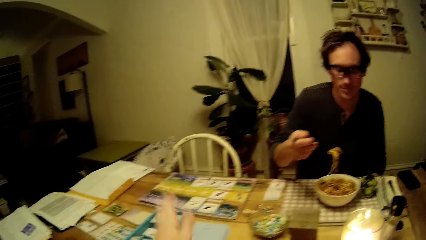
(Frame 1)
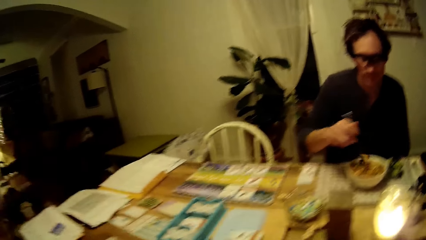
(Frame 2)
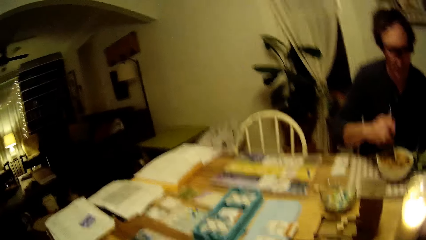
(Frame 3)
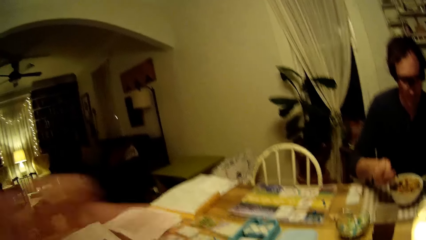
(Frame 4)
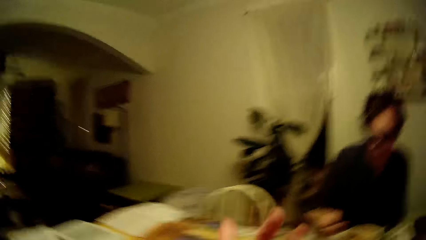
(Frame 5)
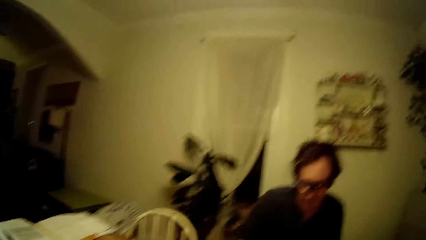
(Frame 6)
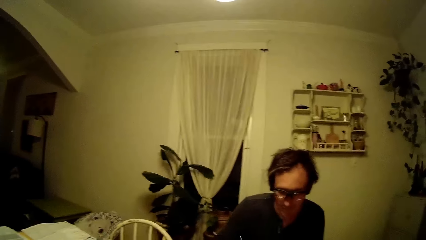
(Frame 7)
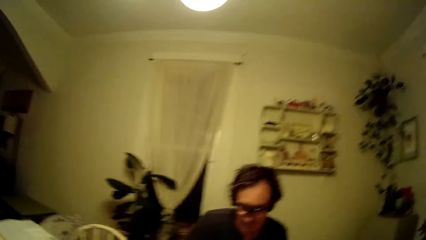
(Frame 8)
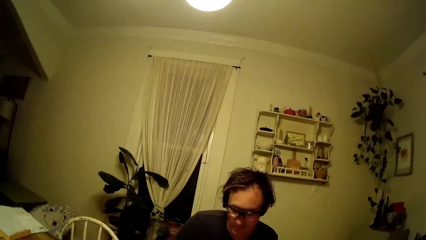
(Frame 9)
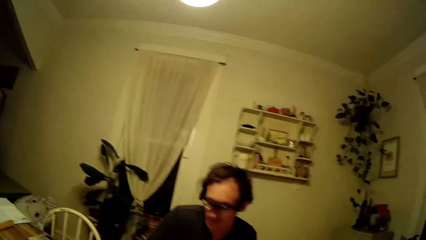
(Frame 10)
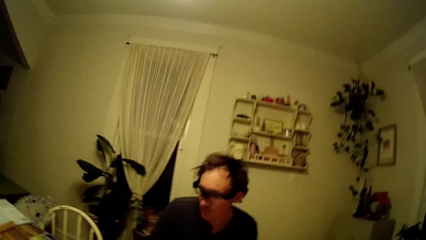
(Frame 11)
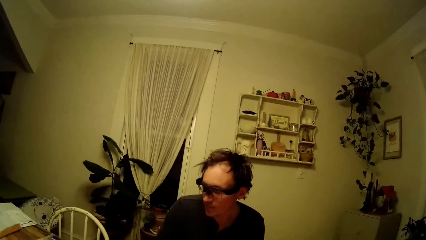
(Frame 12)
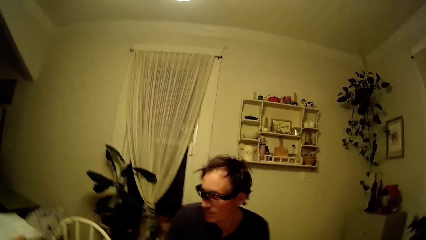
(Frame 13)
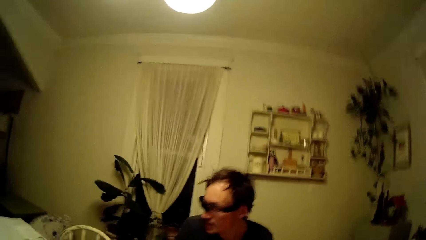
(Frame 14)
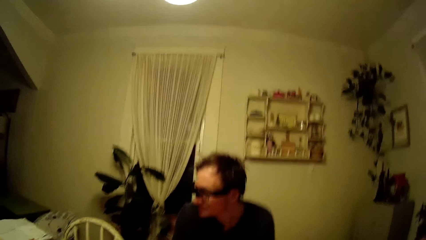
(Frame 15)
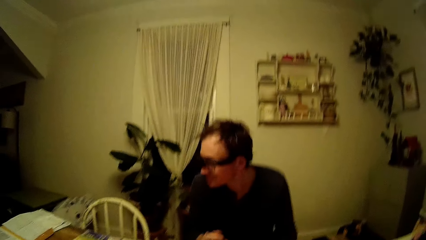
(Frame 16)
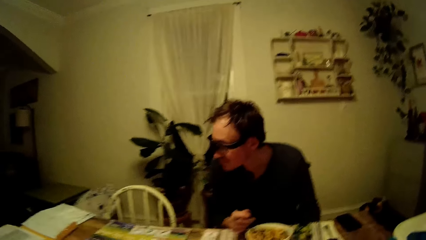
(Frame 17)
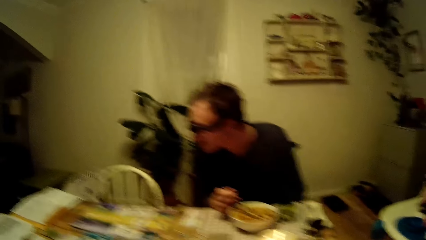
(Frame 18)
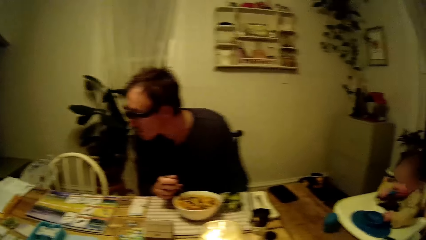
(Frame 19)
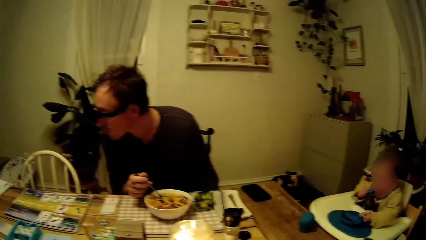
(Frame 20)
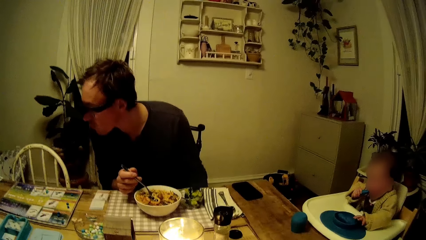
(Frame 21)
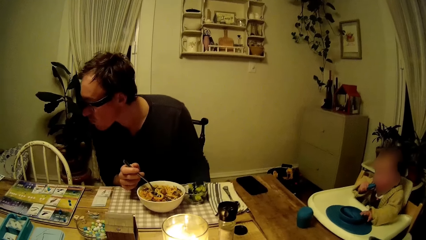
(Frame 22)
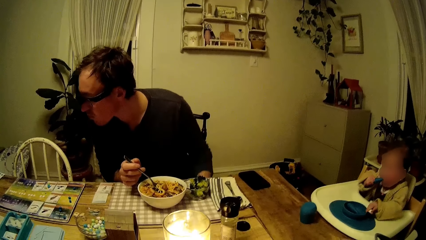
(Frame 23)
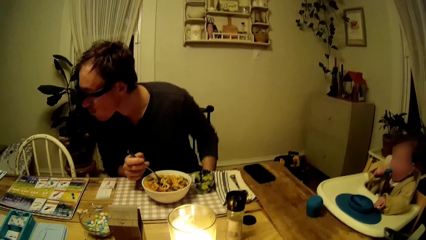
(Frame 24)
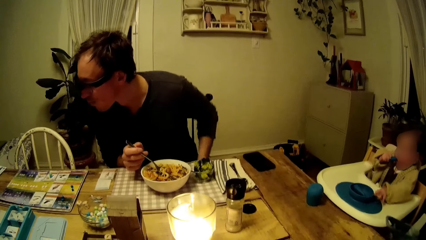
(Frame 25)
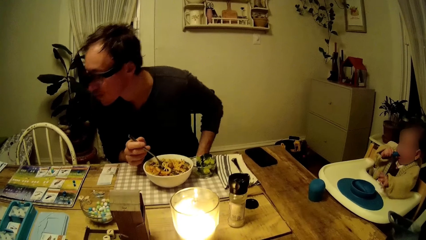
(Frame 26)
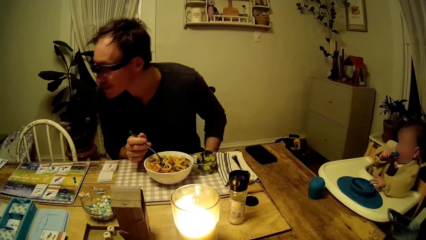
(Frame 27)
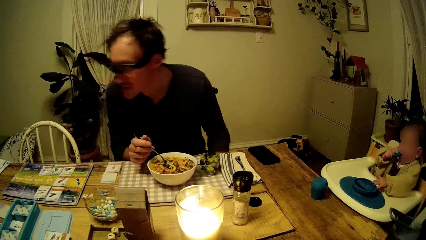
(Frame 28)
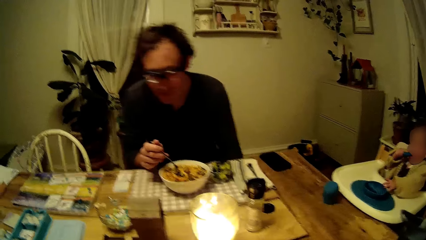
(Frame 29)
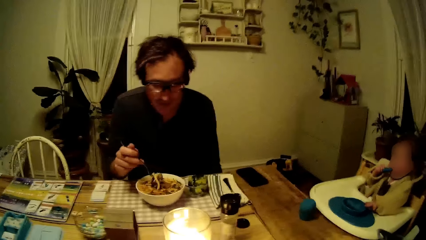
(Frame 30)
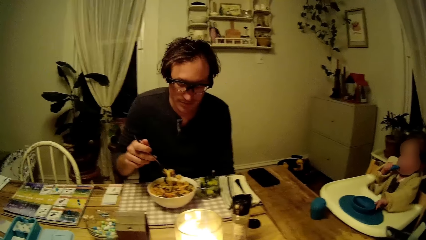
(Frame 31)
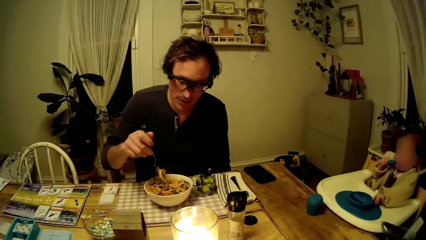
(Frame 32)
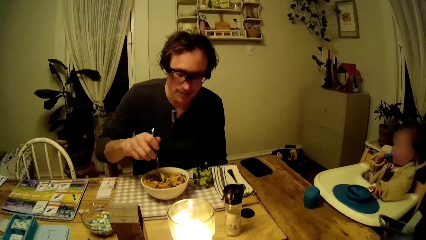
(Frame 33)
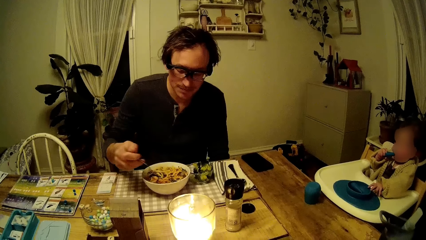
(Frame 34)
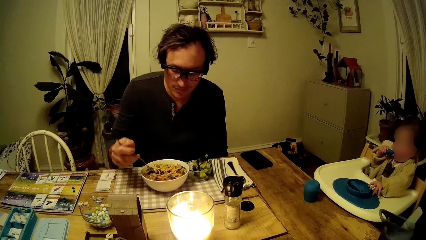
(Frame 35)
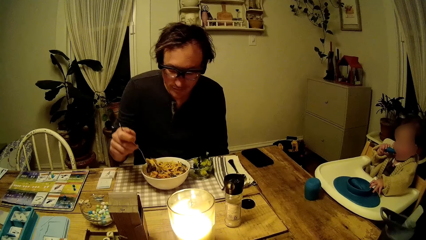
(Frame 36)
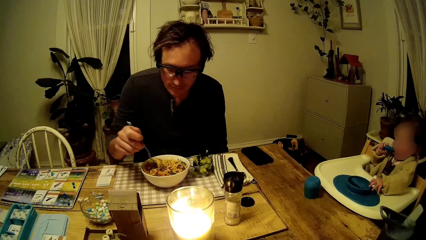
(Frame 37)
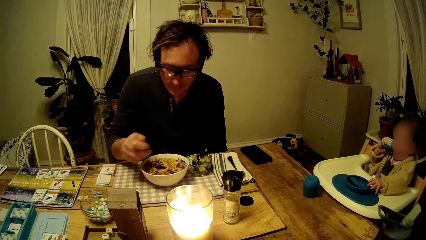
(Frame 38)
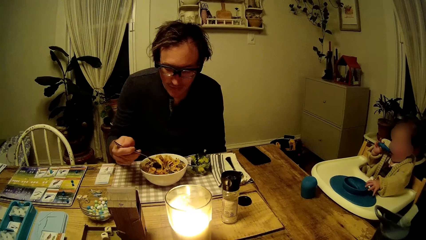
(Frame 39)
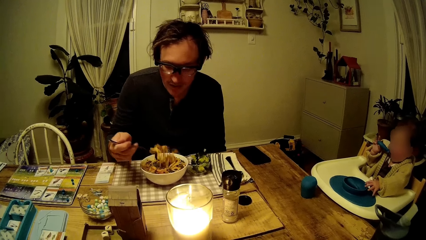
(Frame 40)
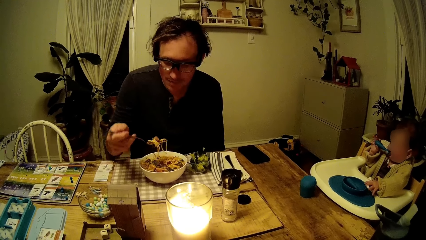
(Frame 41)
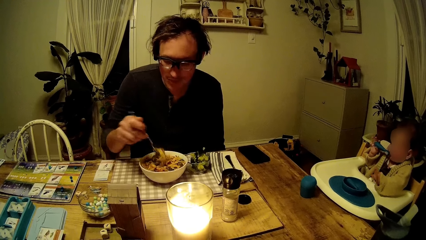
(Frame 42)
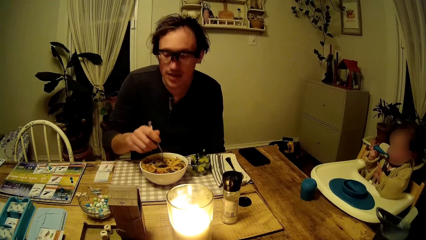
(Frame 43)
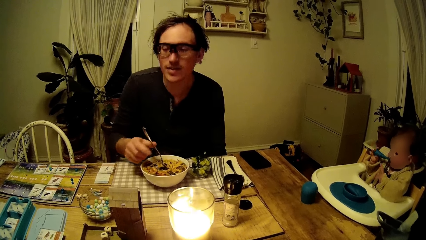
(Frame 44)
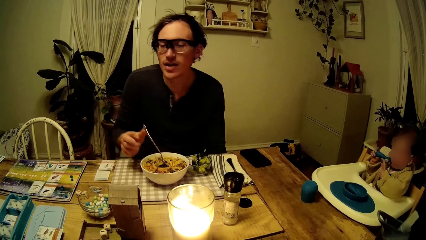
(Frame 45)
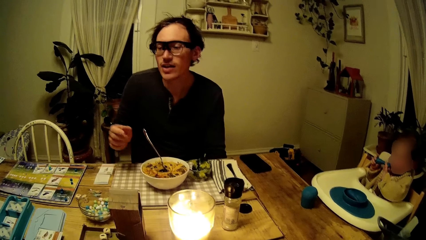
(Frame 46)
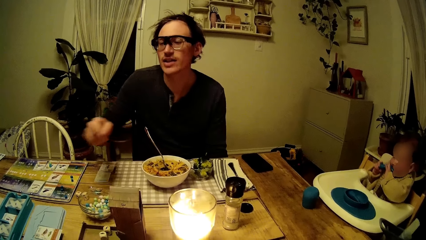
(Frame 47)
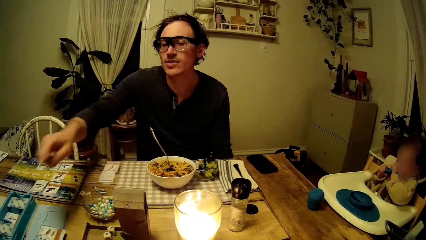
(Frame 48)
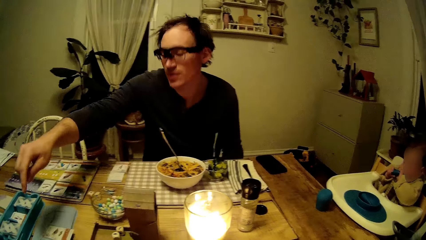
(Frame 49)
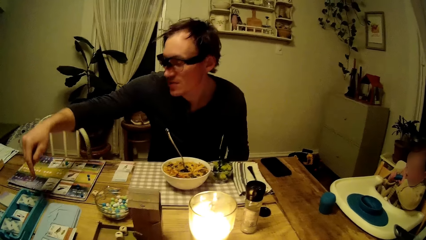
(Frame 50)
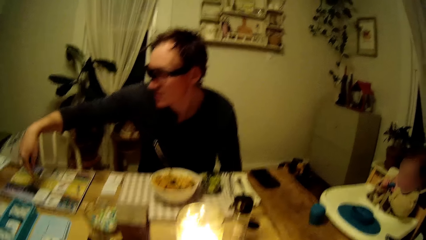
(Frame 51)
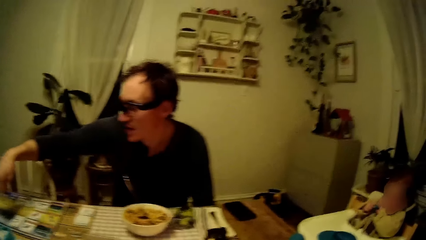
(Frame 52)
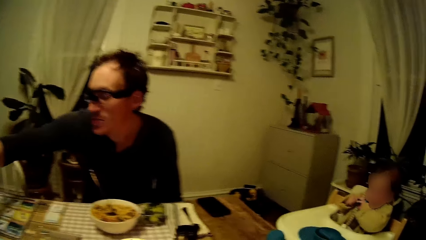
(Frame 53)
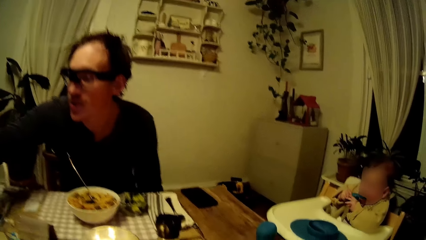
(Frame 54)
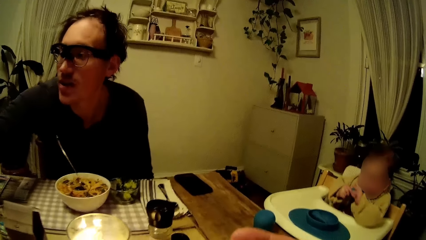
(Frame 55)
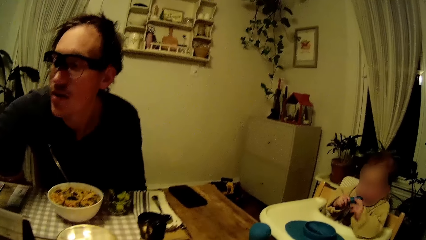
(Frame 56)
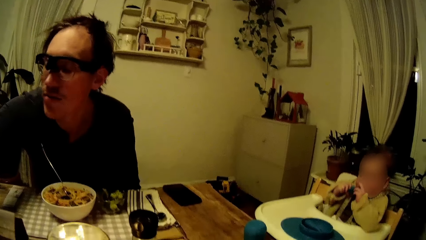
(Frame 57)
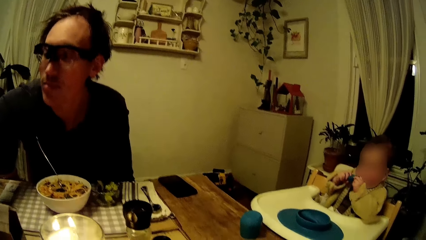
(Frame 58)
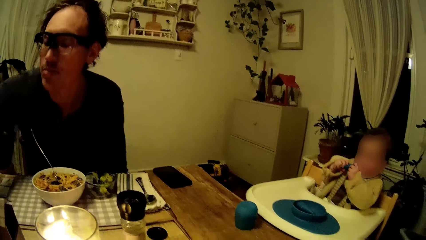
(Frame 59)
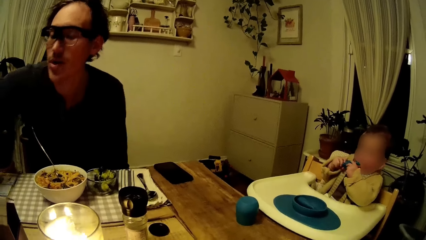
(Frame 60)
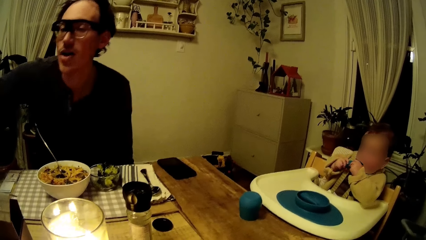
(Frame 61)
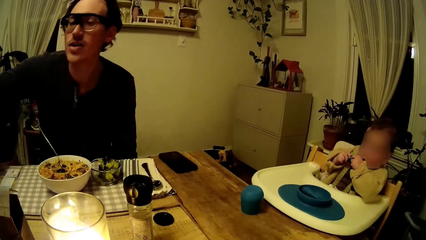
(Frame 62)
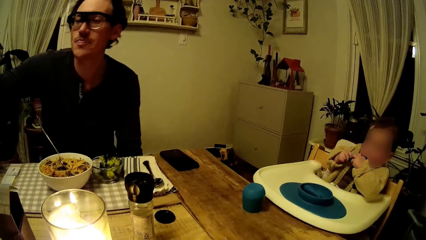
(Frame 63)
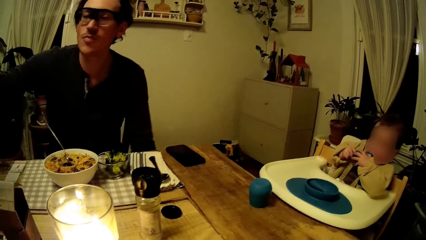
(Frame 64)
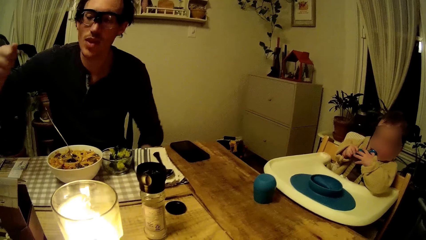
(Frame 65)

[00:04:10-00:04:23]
A man looks around the table. The man lets go of the fork in the bowl. He points at the cards on the table.

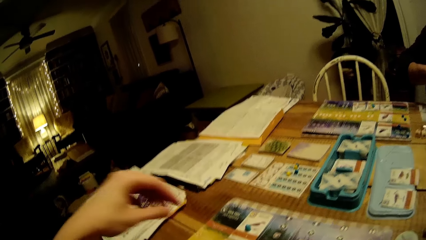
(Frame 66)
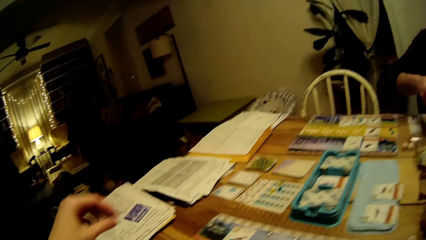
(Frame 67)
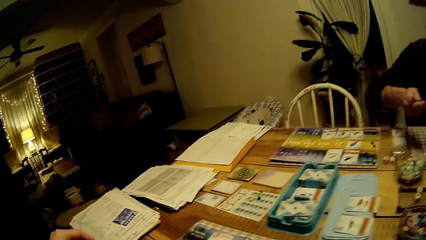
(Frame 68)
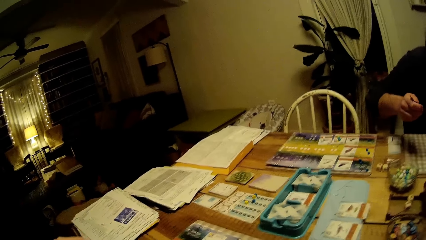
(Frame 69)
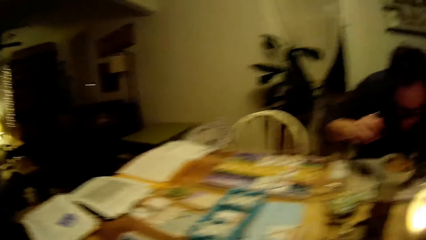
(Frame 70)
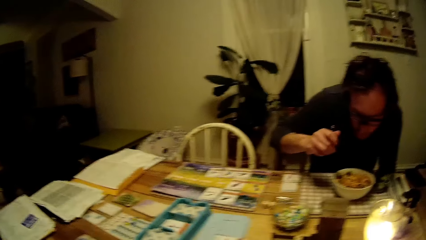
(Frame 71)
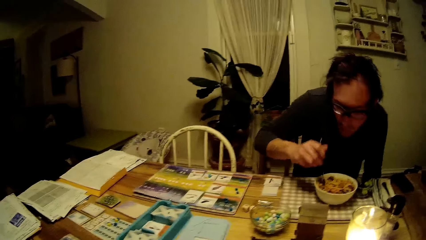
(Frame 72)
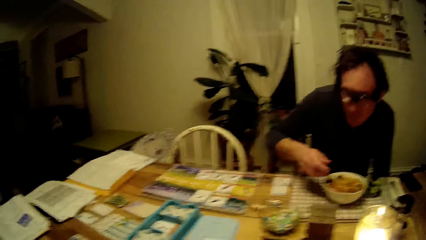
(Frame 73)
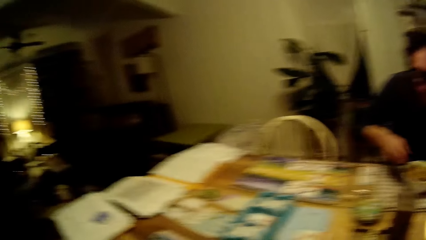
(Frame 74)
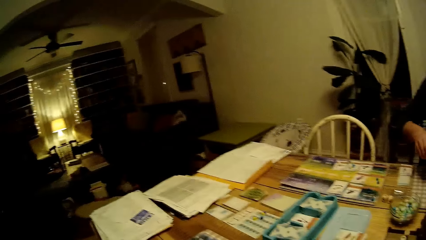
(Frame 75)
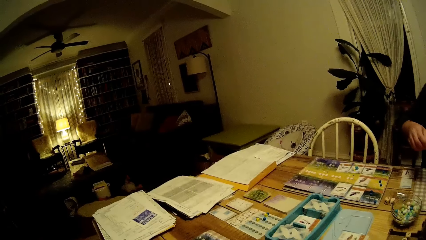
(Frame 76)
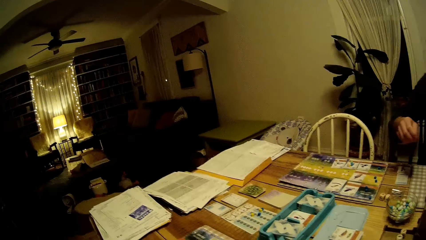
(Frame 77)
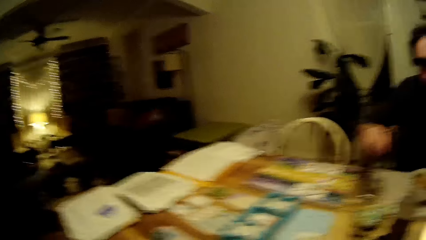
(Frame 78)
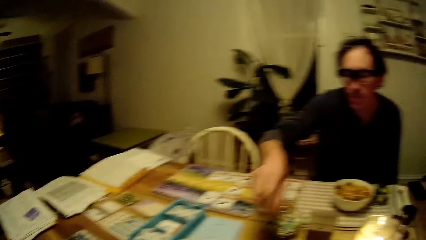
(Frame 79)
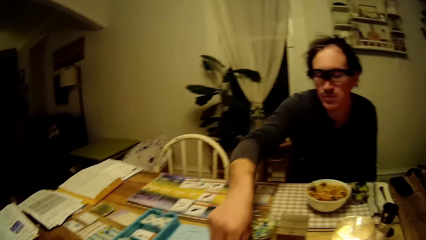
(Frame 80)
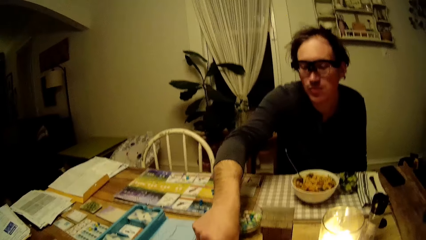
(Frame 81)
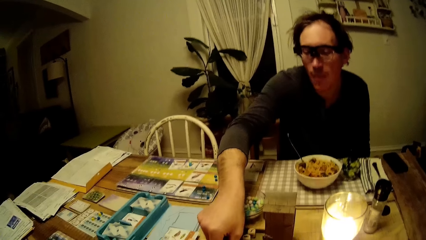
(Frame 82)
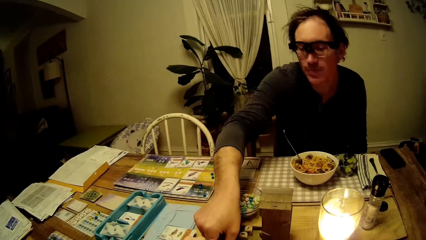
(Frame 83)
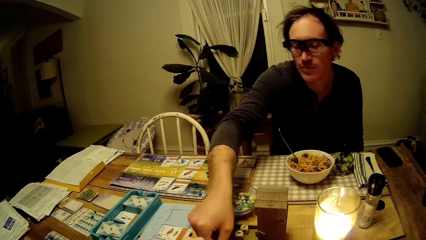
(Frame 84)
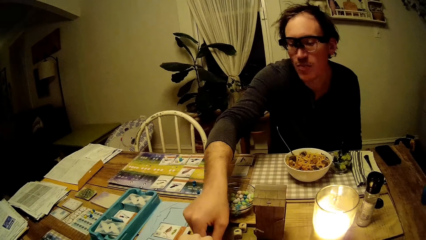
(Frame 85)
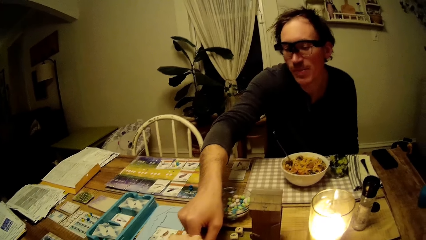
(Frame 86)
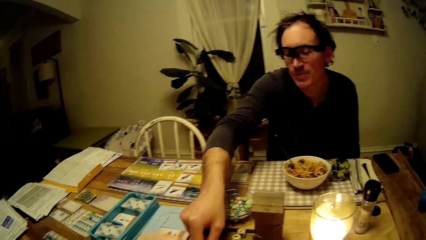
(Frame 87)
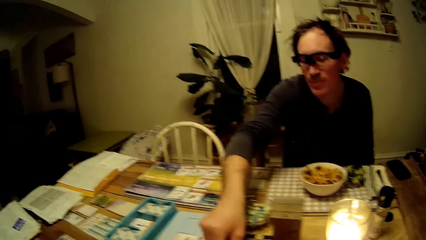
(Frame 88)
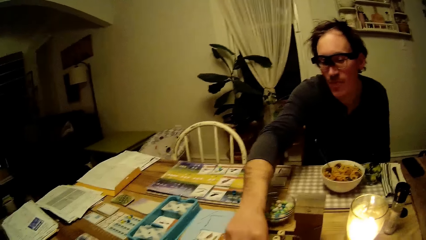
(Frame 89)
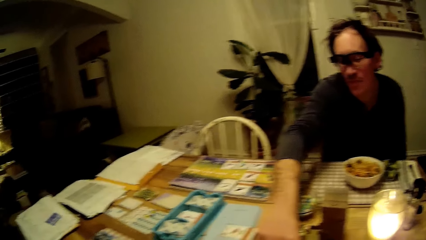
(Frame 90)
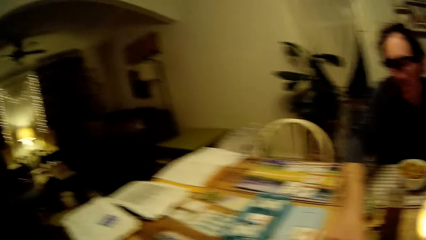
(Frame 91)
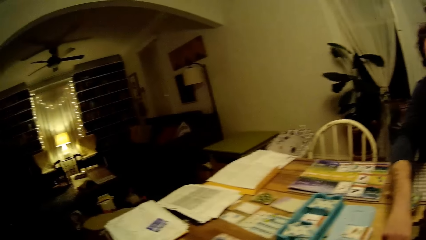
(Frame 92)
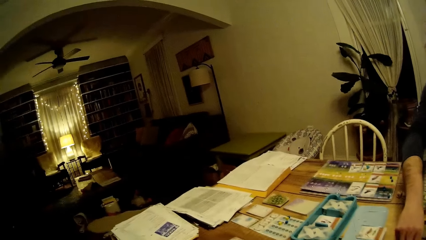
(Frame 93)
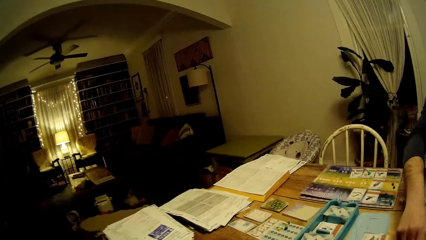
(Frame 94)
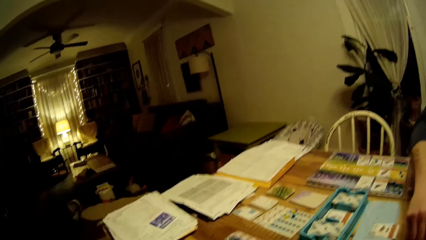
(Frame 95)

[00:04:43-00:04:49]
A man lets go of the fork in the bowl. Another man picks up a card on the table with his right hand.
